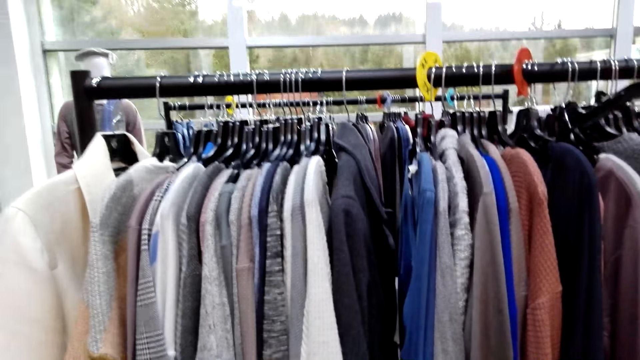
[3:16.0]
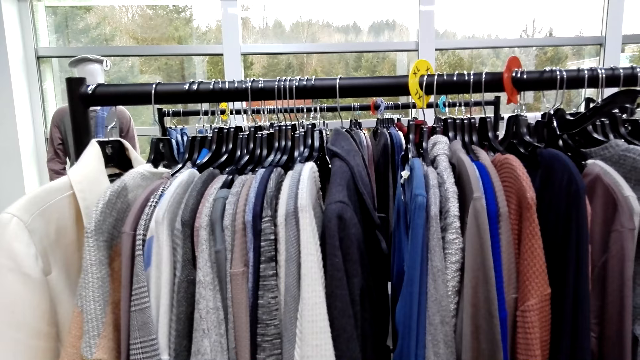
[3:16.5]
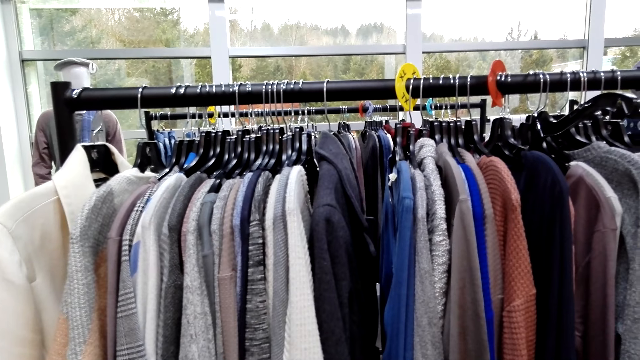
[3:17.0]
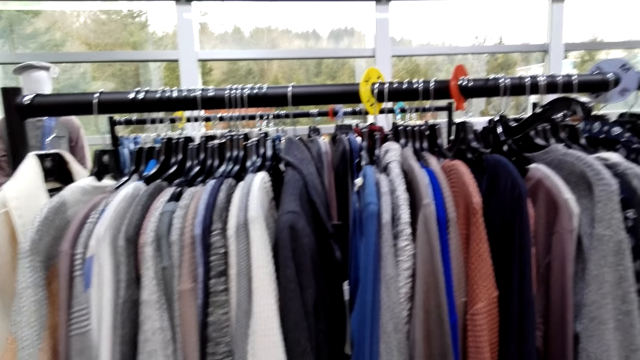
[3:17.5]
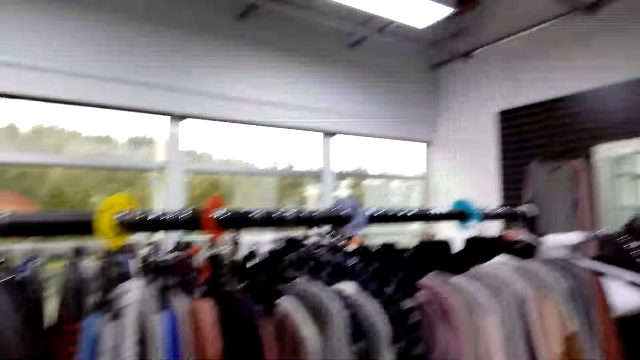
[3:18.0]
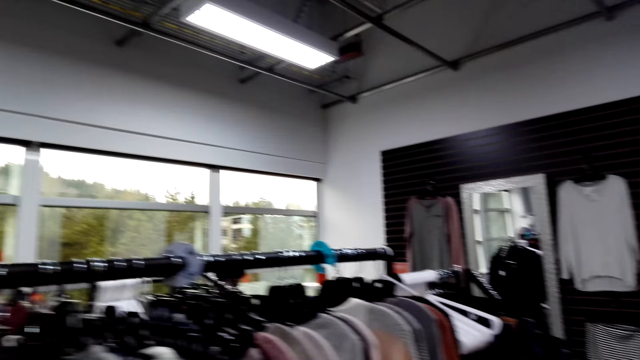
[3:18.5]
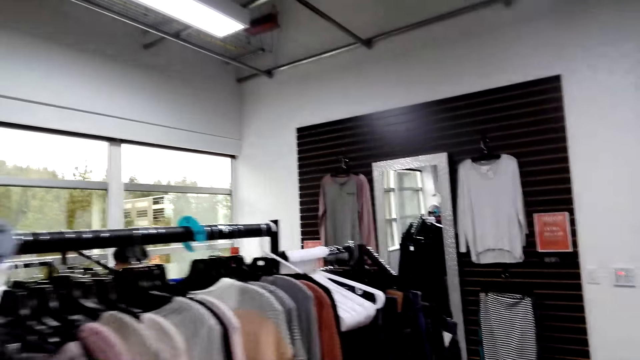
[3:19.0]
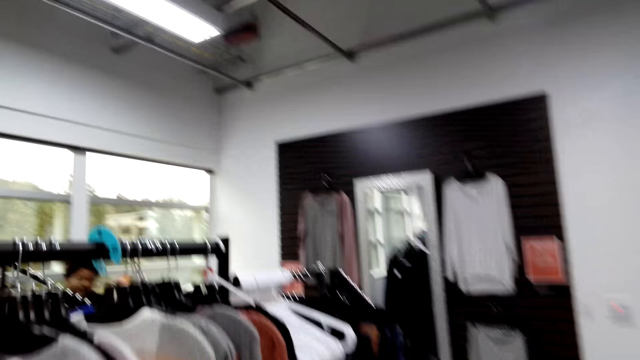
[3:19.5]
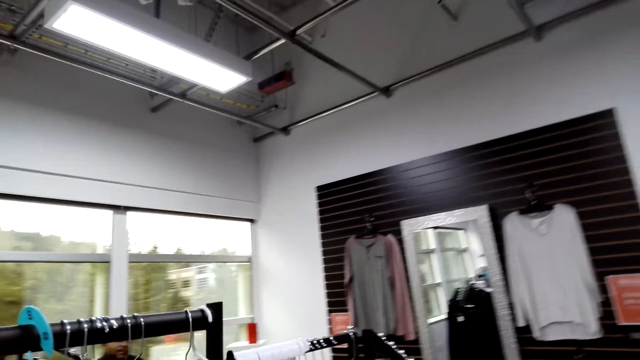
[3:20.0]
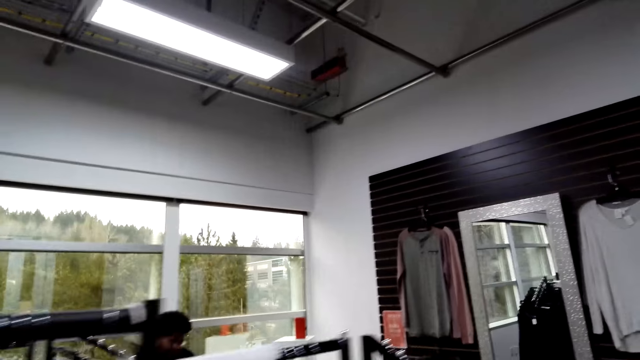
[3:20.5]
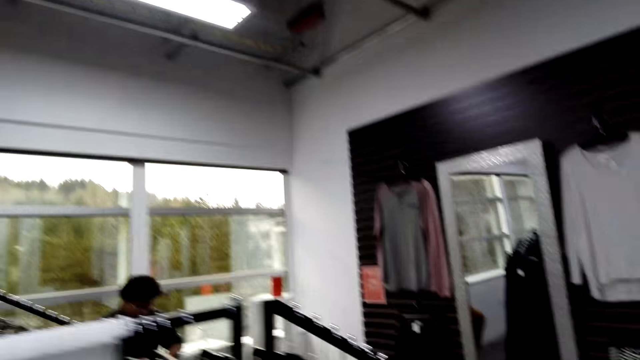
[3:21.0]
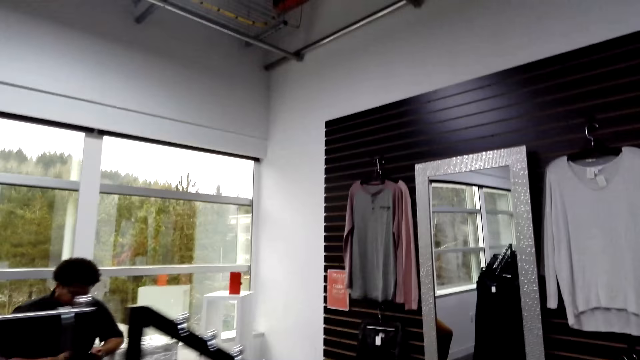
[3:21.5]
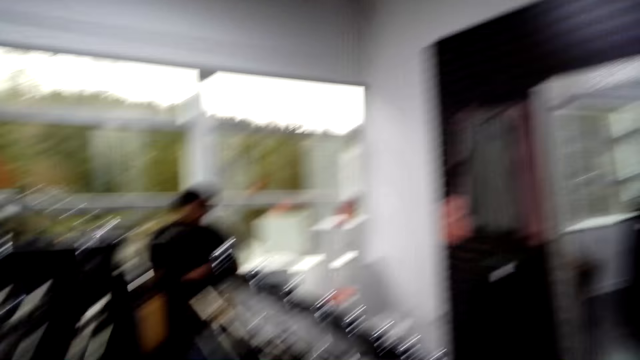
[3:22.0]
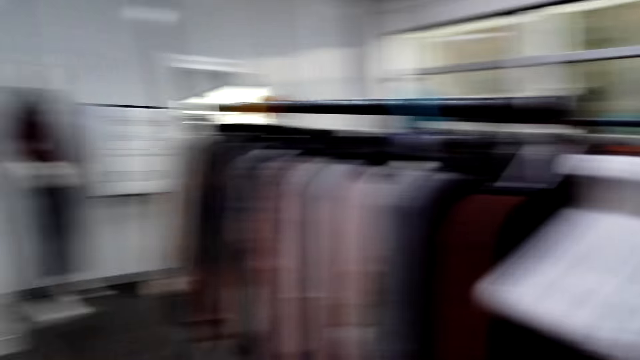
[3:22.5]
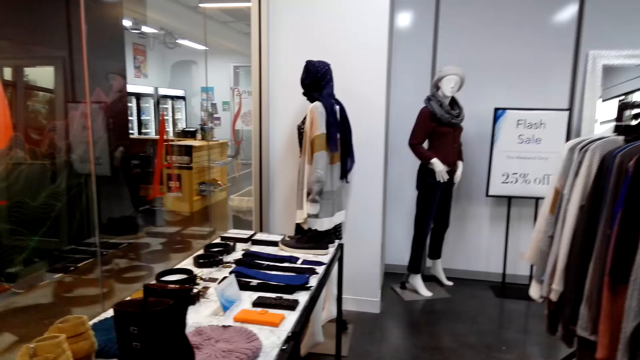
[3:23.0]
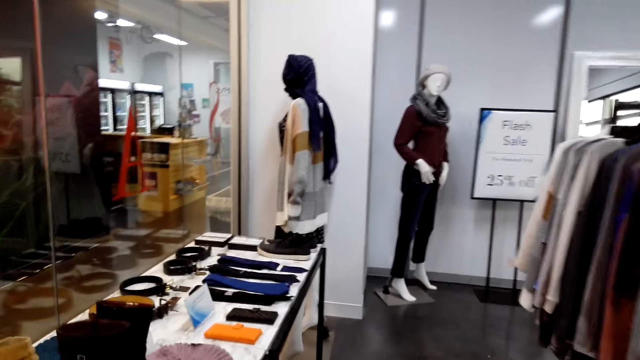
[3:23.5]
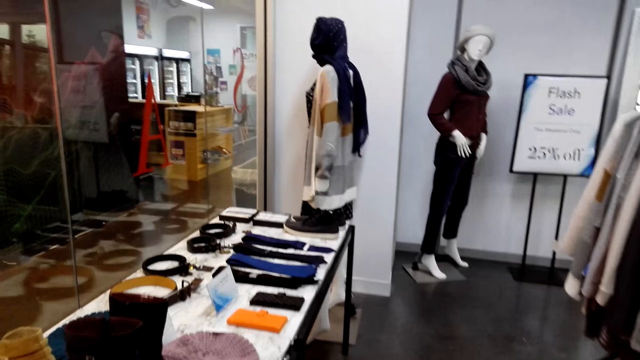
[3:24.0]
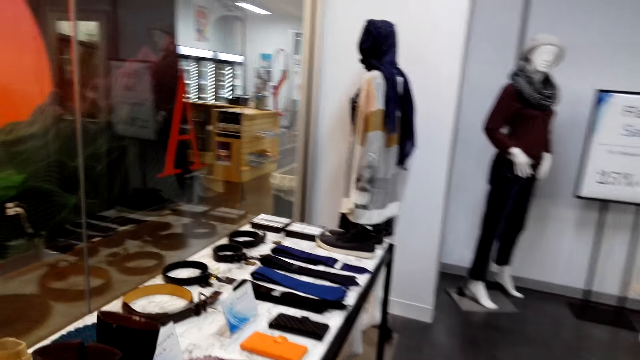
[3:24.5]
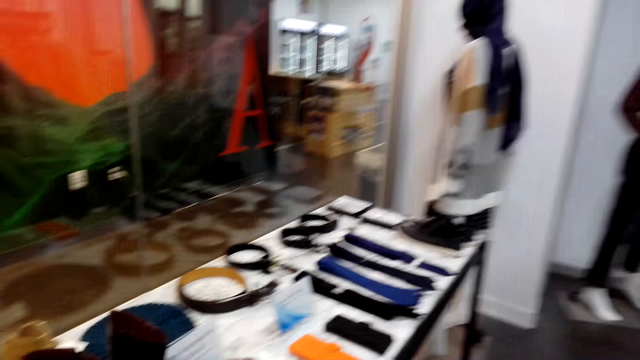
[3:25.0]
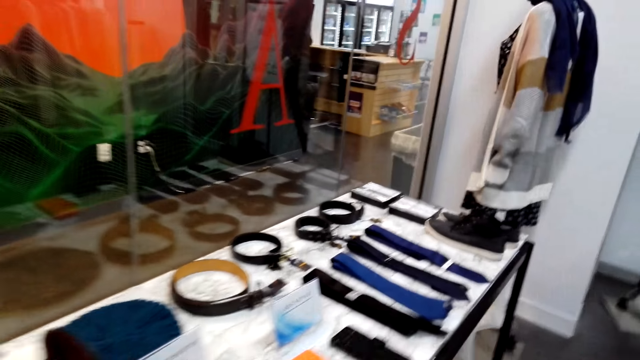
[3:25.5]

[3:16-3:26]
The camera wearer stands on the floor. Someone talks to the camera wearer. They walk on the floor.

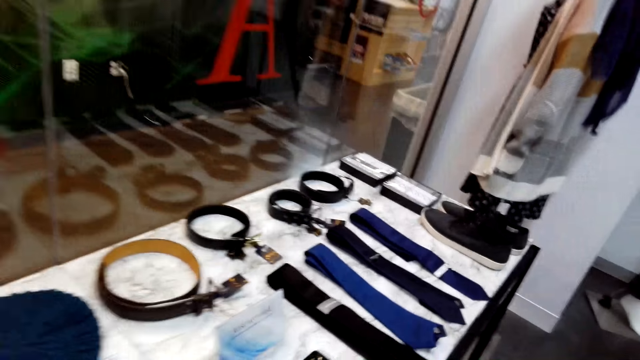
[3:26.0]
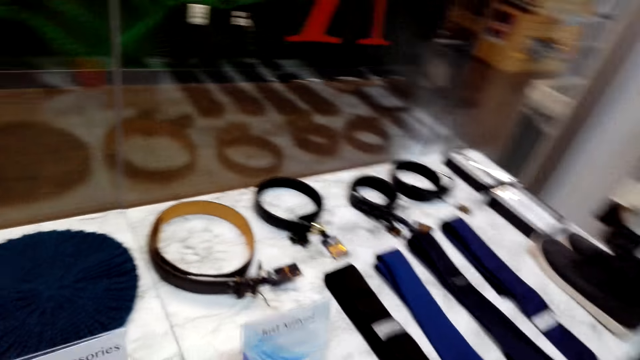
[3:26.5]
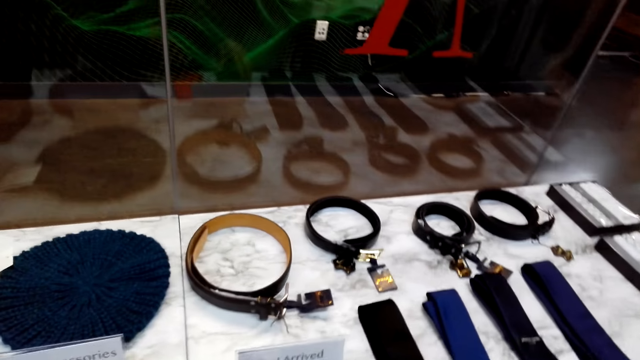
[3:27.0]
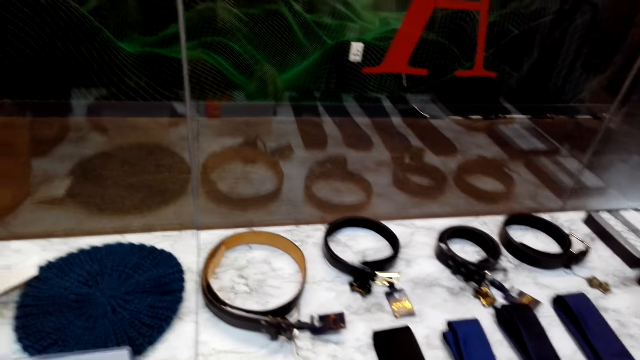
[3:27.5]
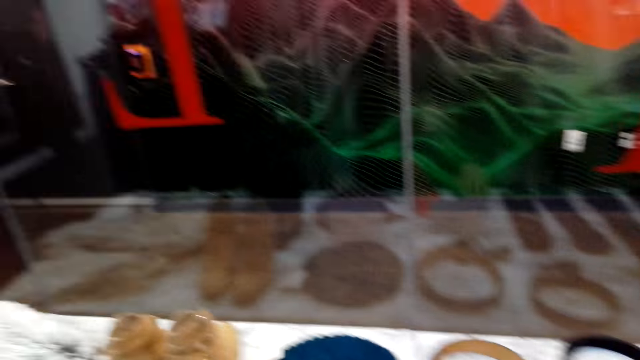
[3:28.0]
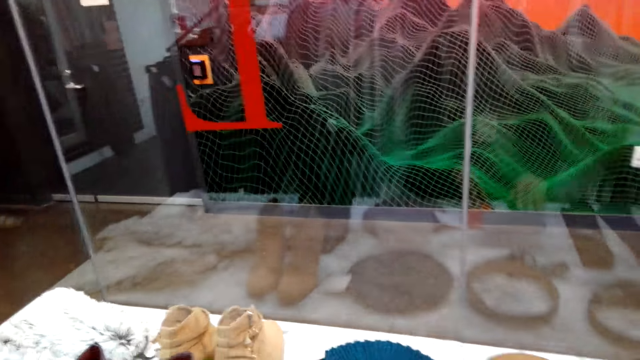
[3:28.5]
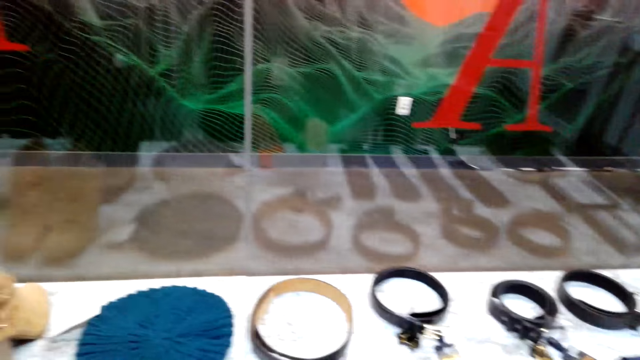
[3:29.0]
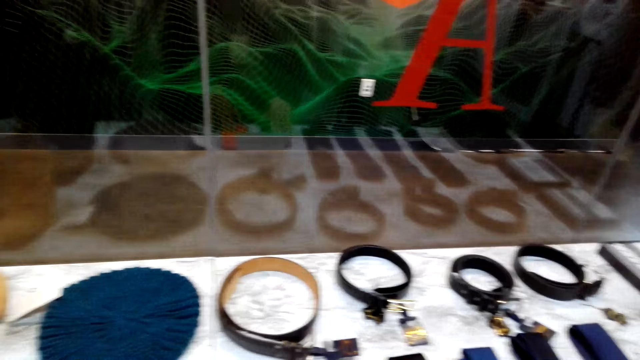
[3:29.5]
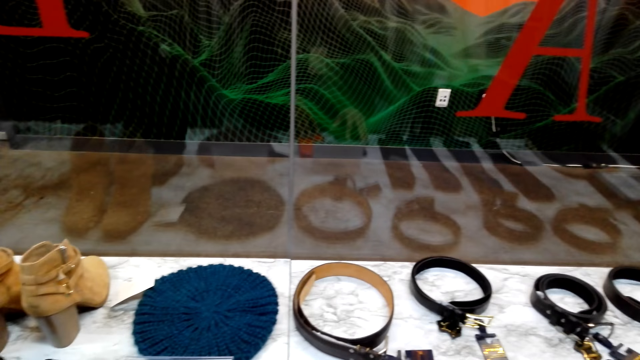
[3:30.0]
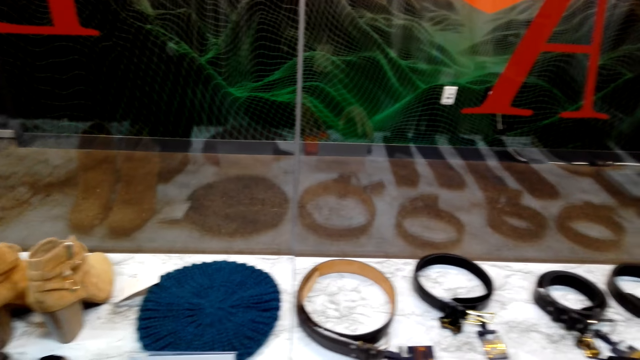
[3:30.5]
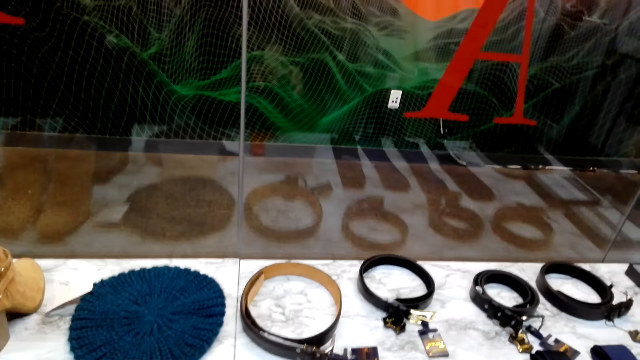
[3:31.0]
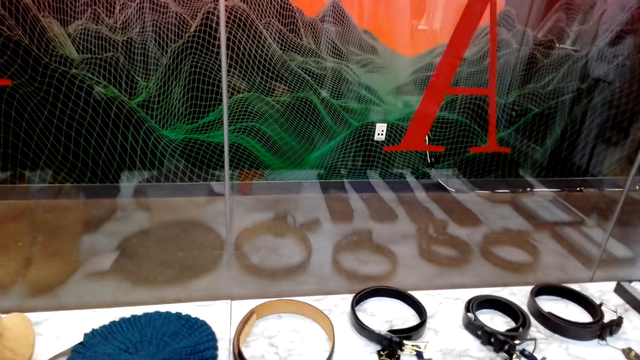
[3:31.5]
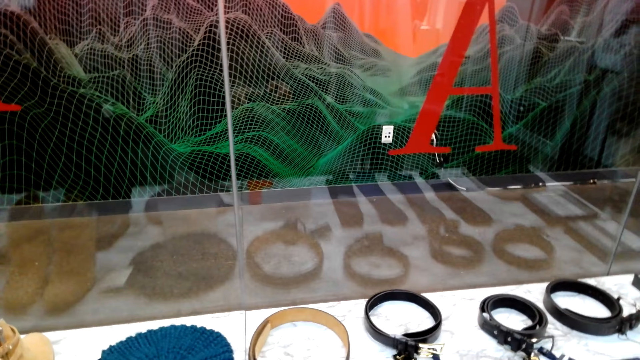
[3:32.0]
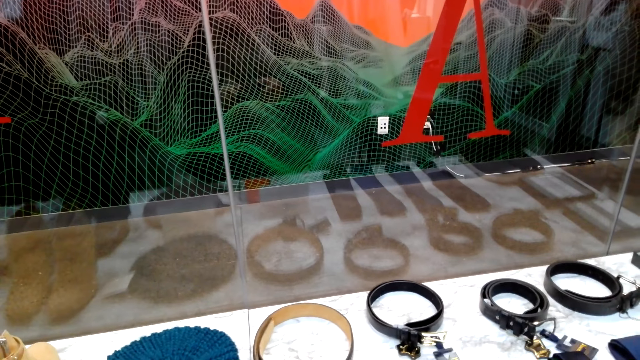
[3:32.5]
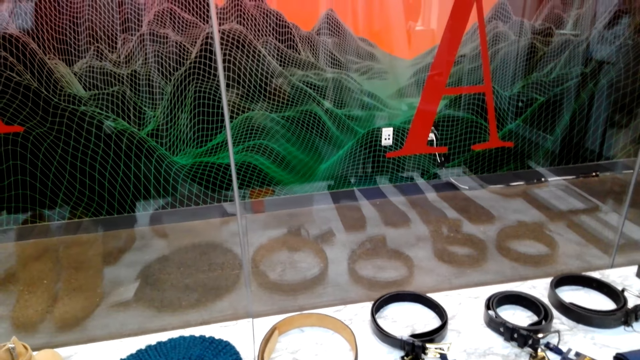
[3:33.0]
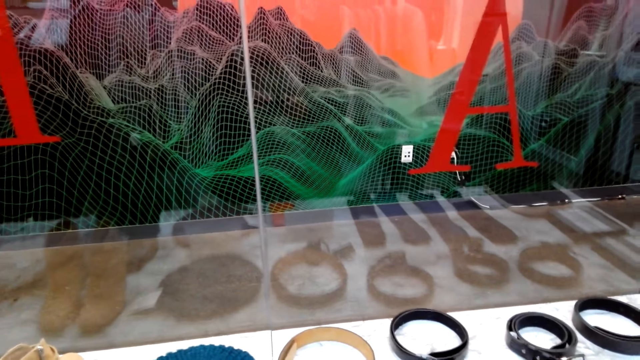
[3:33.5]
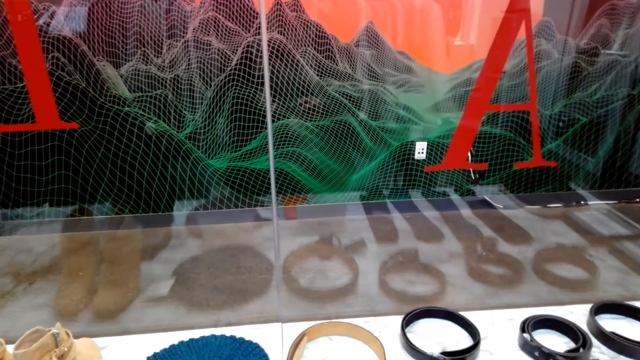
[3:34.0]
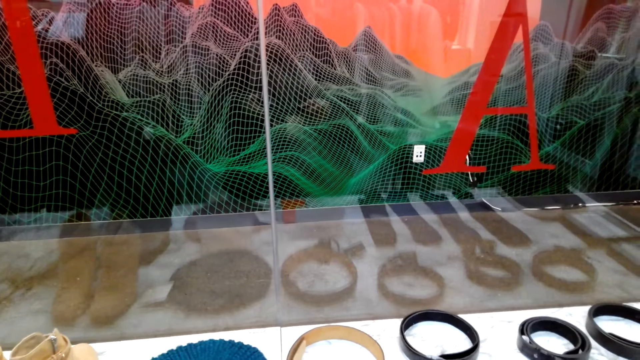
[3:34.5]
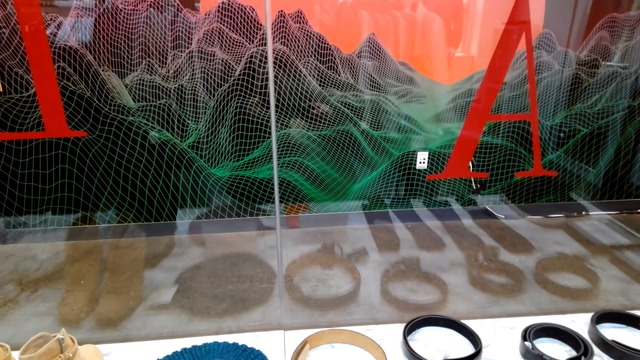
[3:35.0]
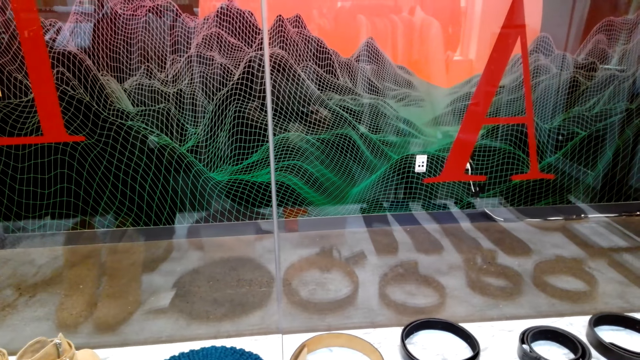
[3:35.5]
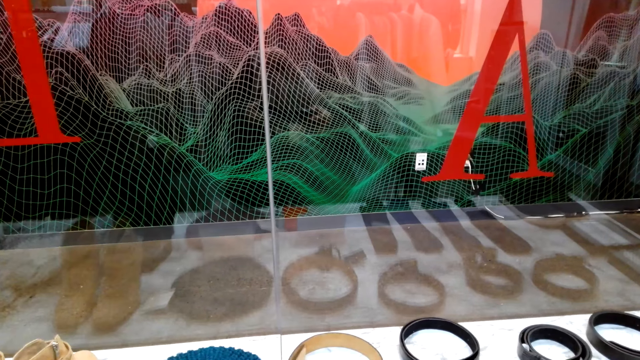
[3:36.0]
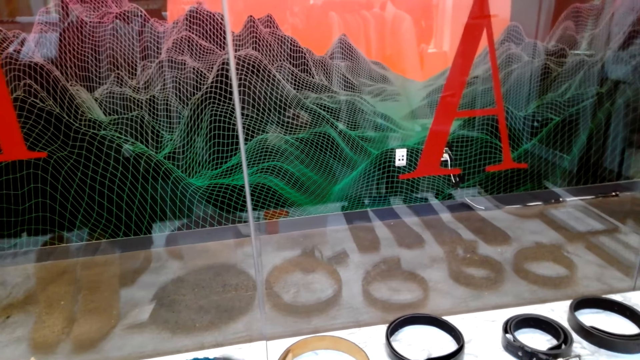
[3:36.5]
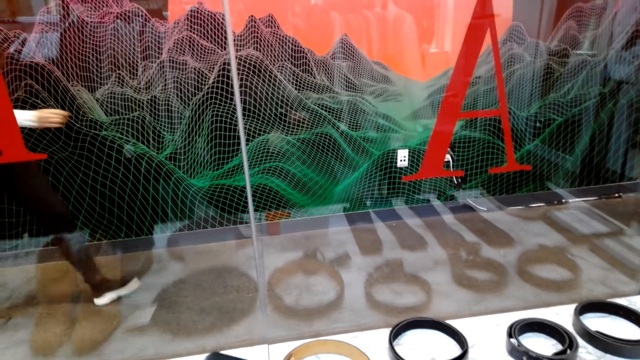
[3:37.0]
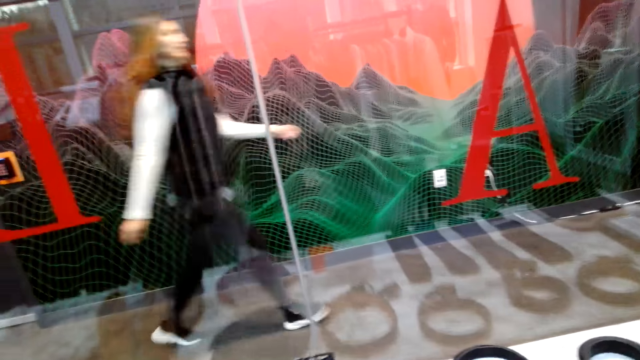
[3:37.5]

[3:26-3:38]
The camera wearer stands on the floor.
